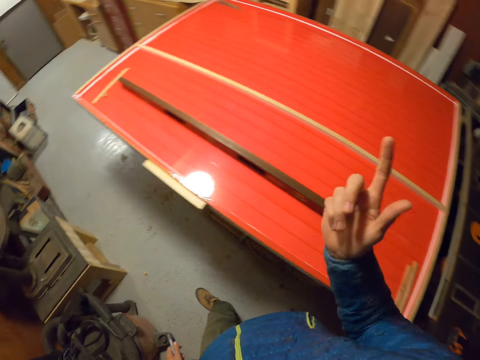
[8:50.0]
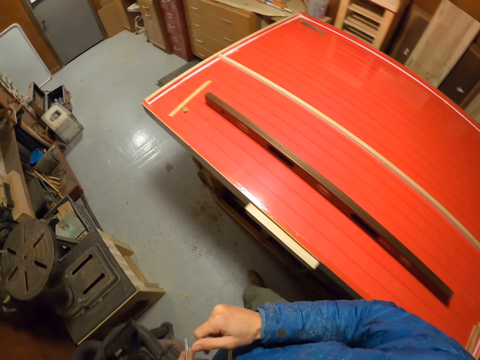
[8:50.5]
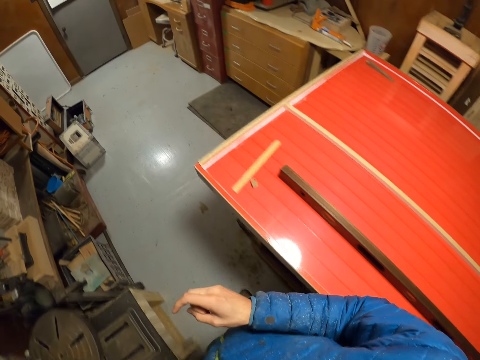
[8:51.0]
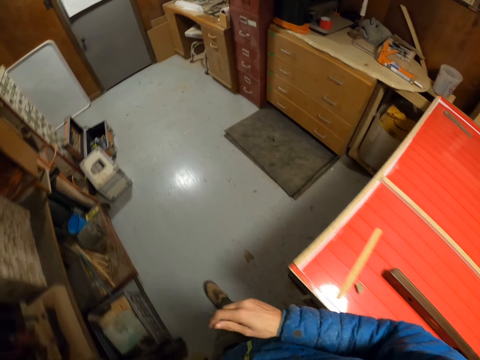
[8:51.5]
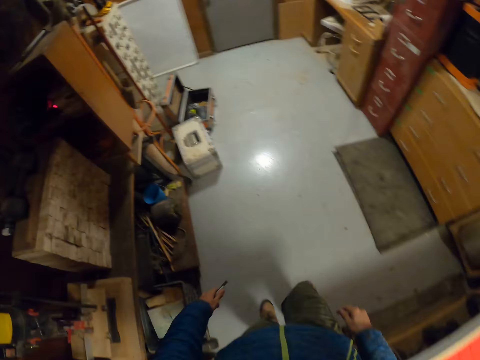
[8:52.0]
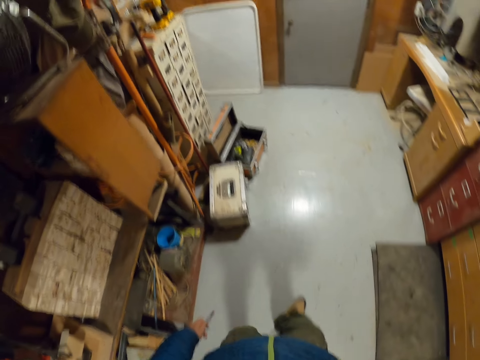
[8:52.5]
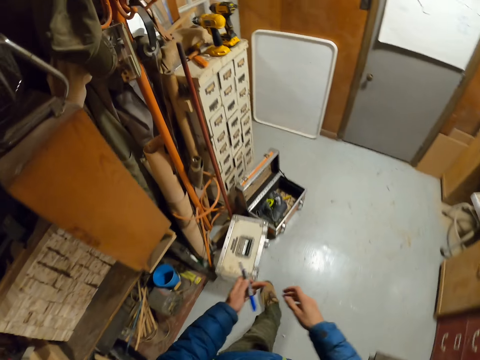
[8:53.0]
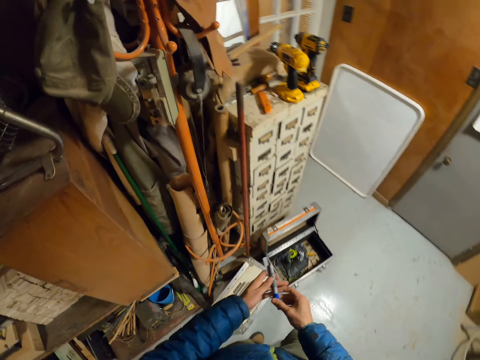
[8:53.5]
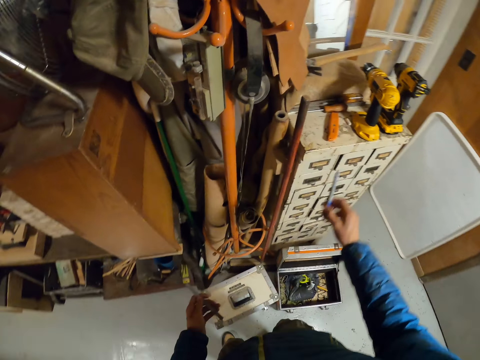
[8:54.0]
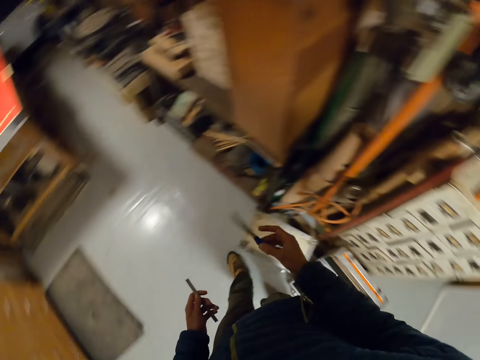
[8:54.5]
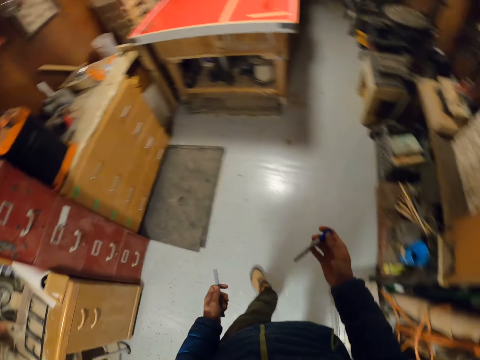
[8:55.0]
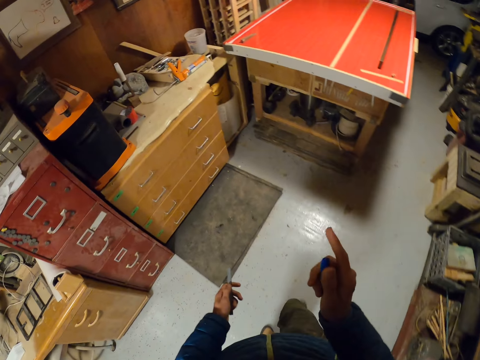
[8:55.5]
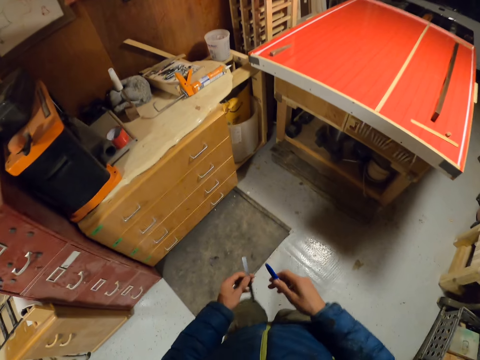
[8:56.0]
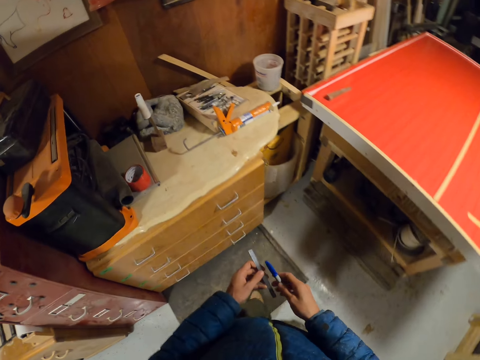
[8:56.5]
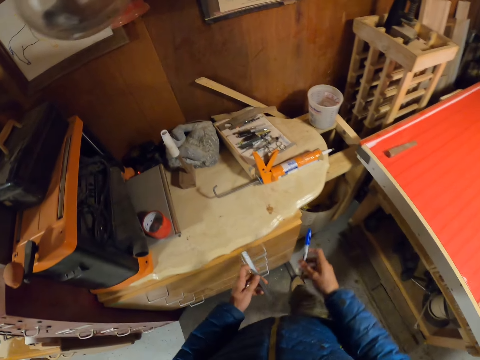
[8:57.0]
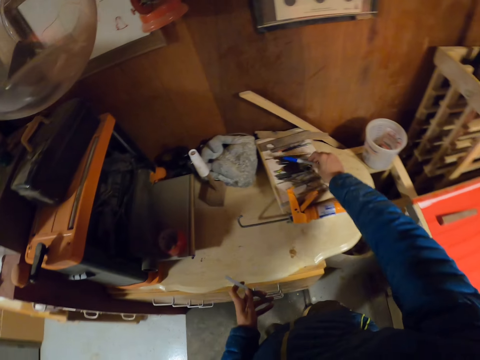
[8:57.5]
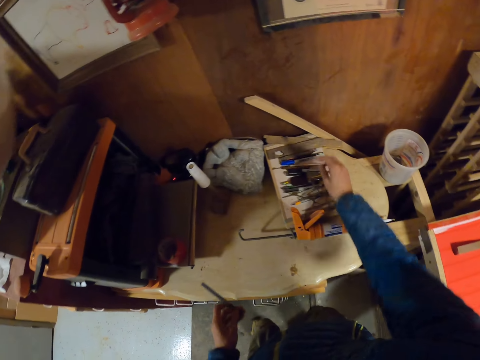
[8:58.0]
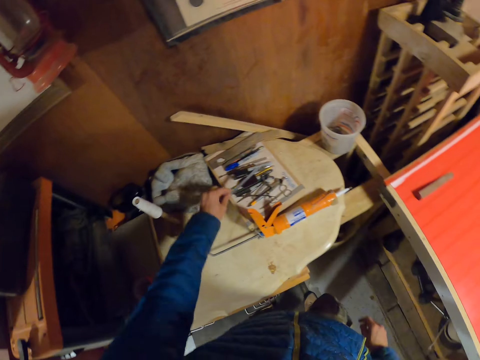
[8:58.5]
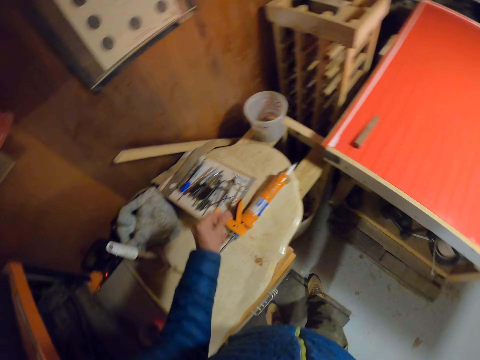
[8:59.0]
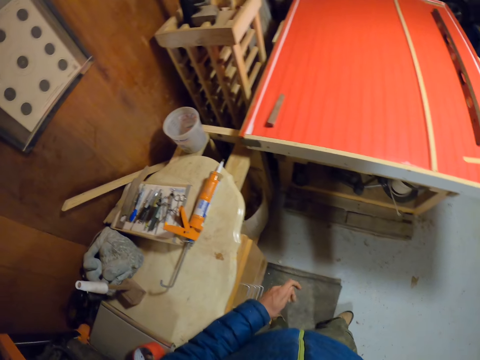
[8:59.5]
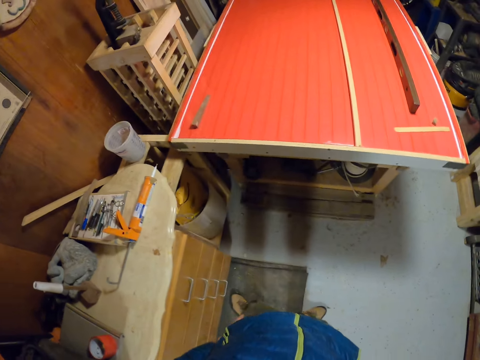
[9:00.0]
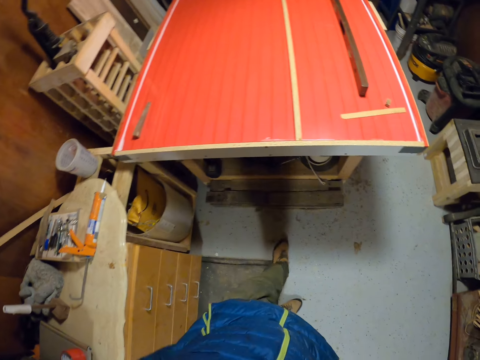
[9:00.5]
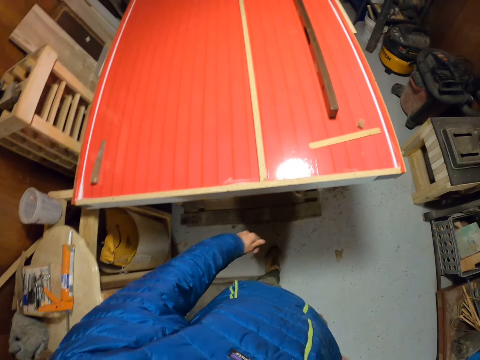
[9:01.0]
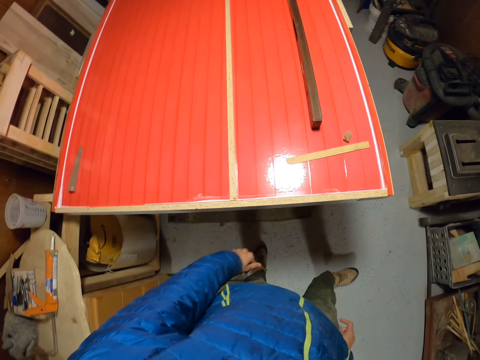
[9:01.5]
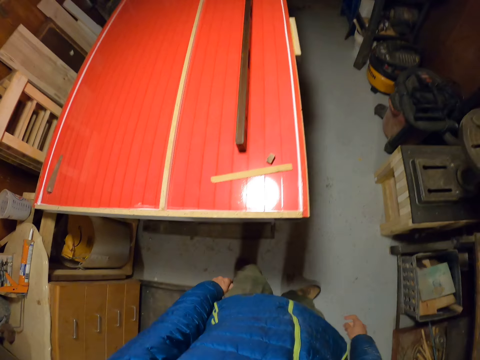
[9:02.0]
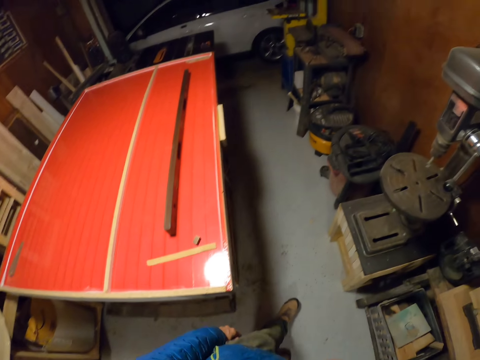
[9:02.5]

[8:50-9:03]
The camera wearer walks towards a cabinet of drawers. He transfers the pen to his right hand. He walks around the room. He drops the pen or marker and the small piece of metal on top of the second table. He walks around the room.

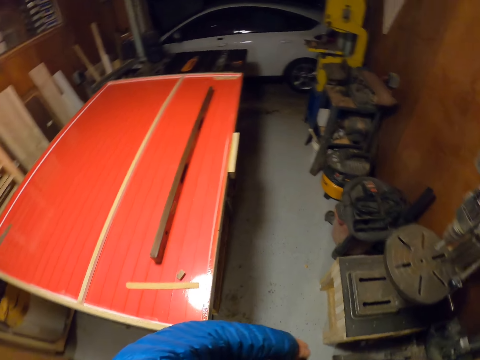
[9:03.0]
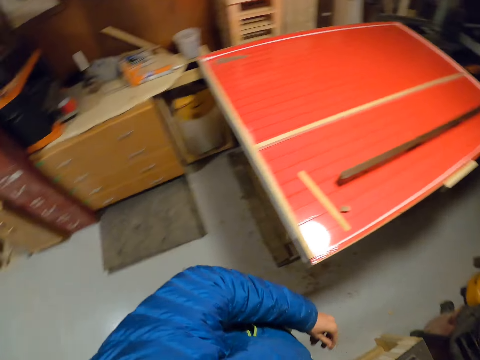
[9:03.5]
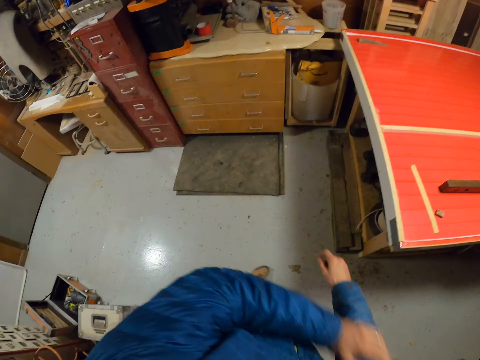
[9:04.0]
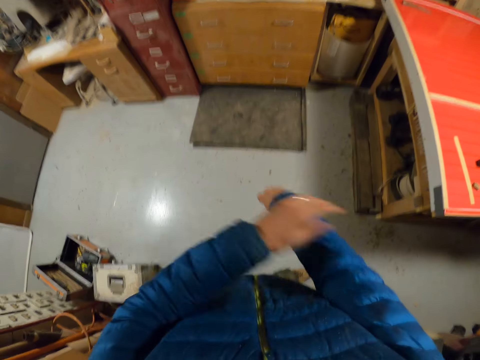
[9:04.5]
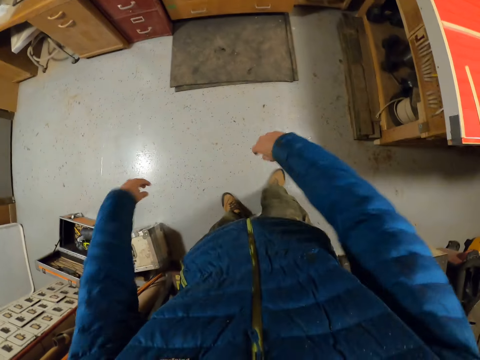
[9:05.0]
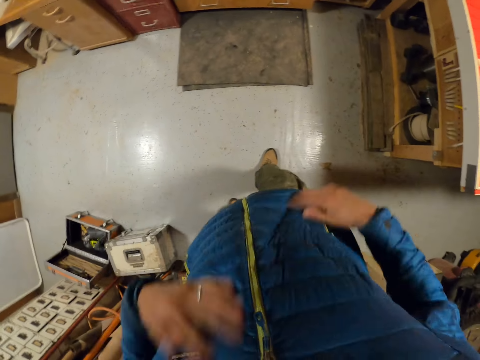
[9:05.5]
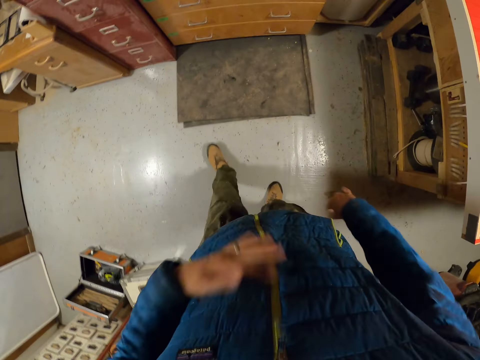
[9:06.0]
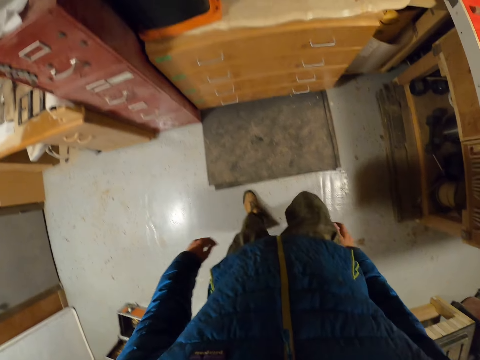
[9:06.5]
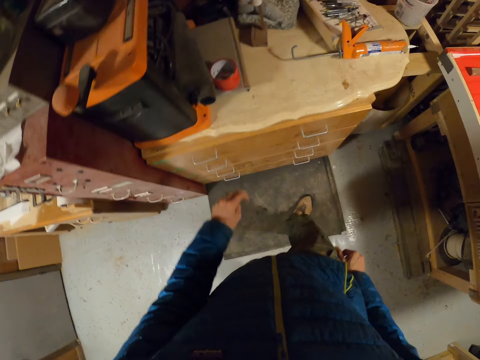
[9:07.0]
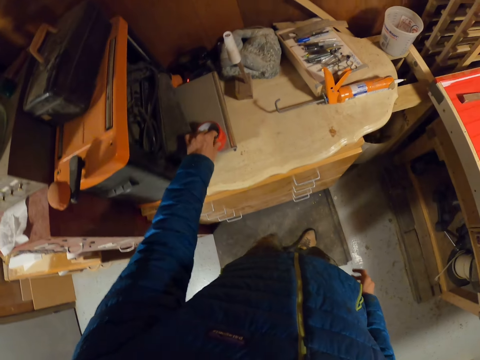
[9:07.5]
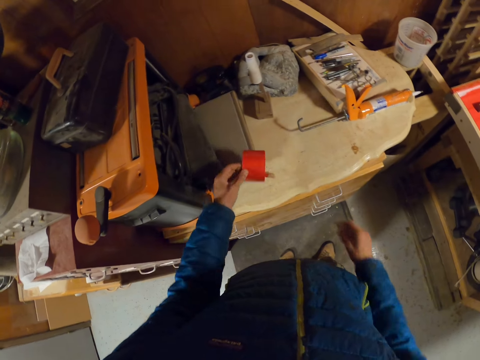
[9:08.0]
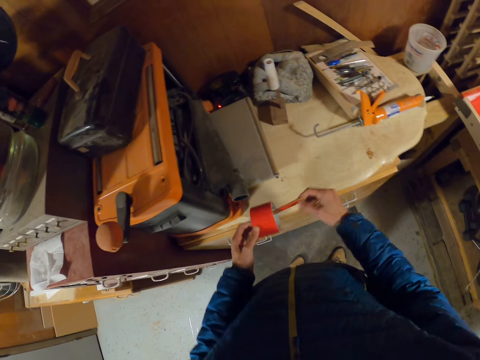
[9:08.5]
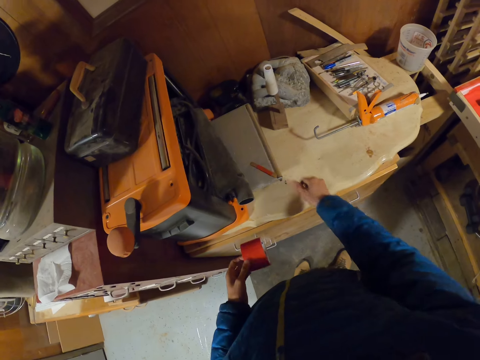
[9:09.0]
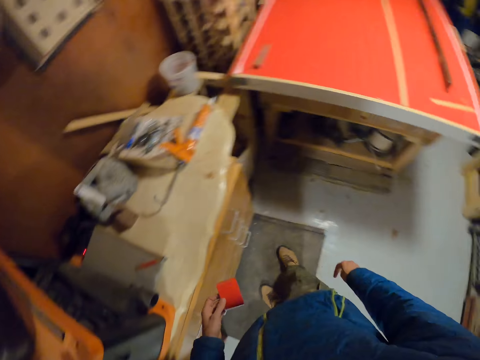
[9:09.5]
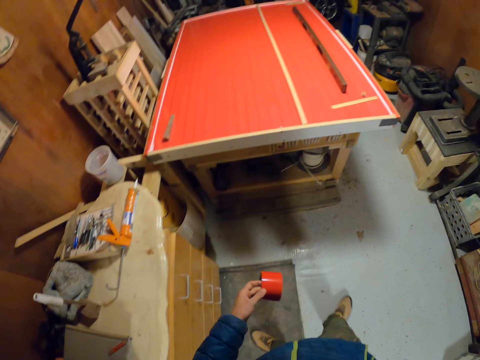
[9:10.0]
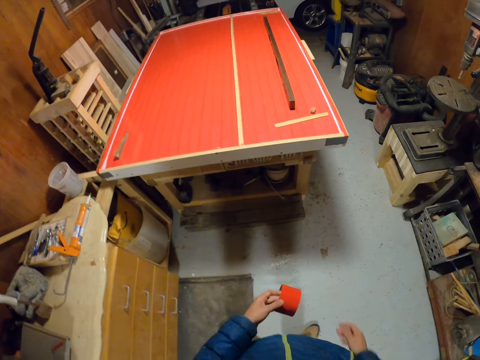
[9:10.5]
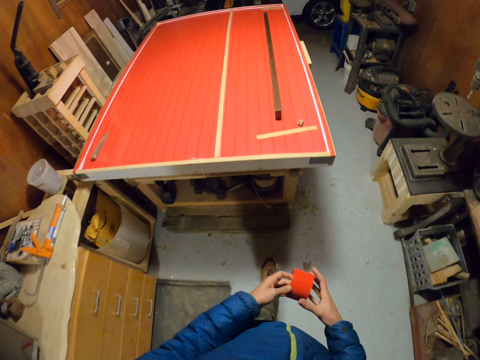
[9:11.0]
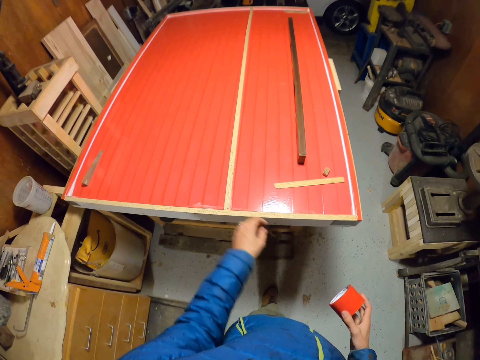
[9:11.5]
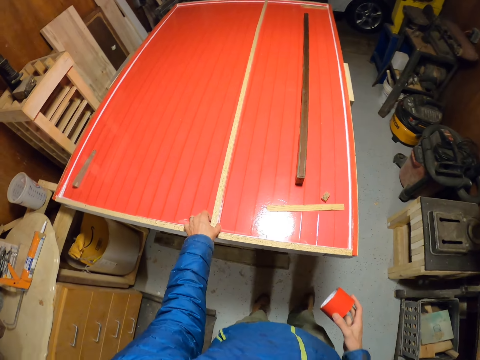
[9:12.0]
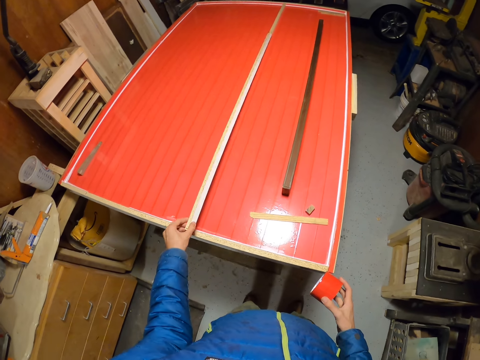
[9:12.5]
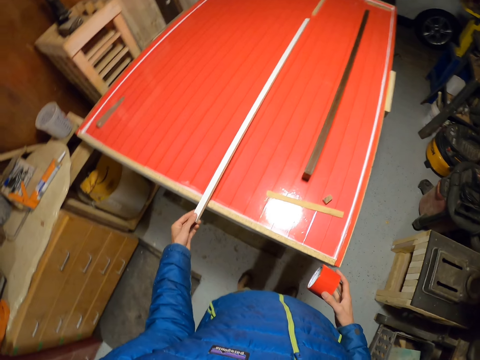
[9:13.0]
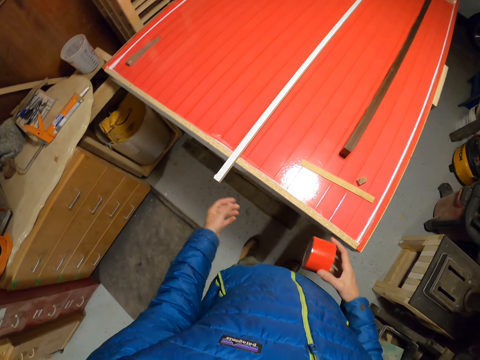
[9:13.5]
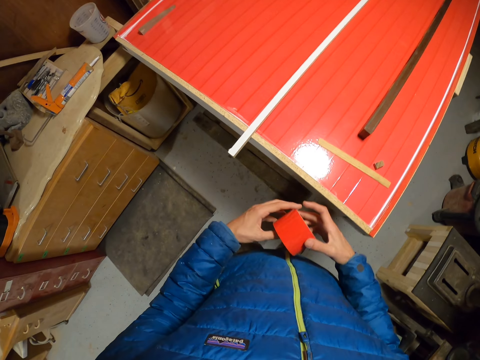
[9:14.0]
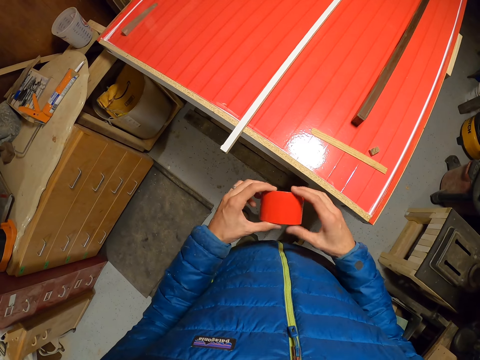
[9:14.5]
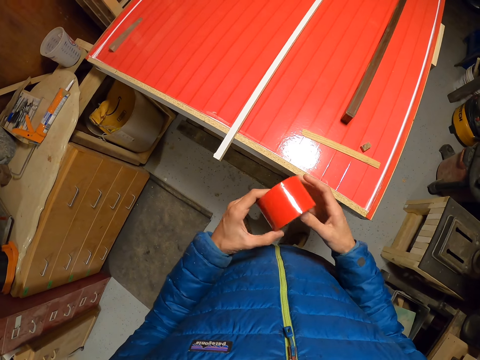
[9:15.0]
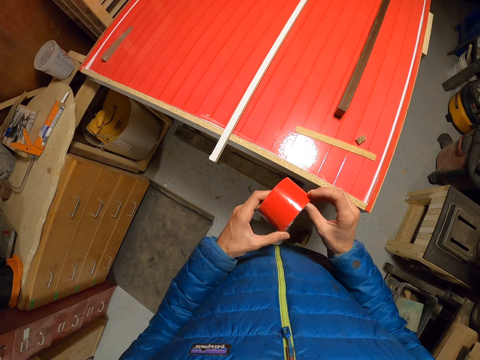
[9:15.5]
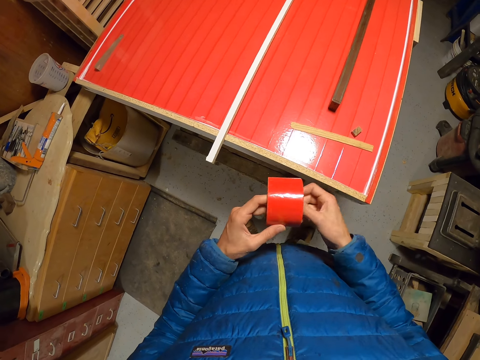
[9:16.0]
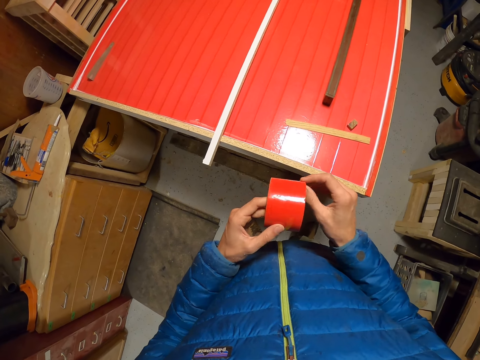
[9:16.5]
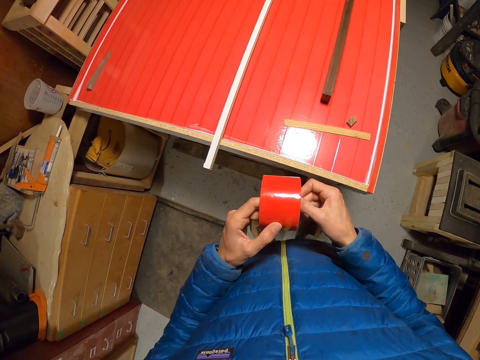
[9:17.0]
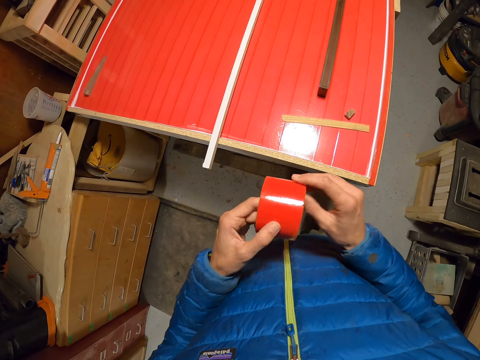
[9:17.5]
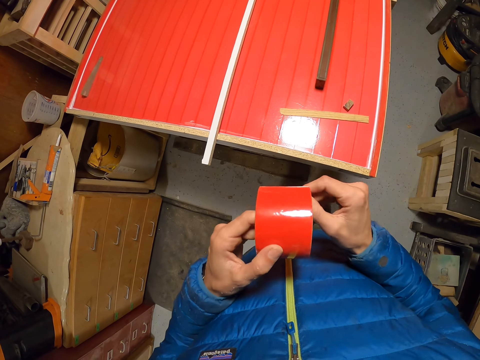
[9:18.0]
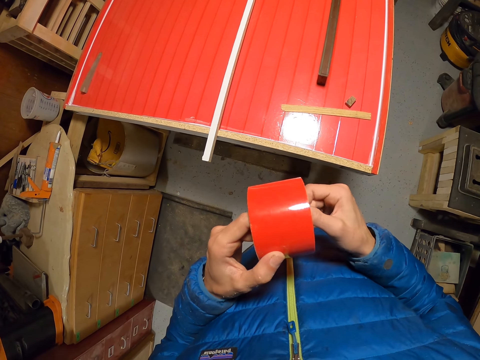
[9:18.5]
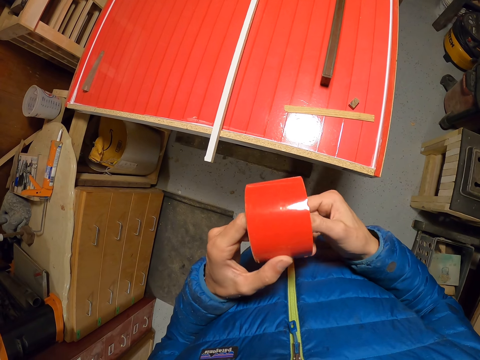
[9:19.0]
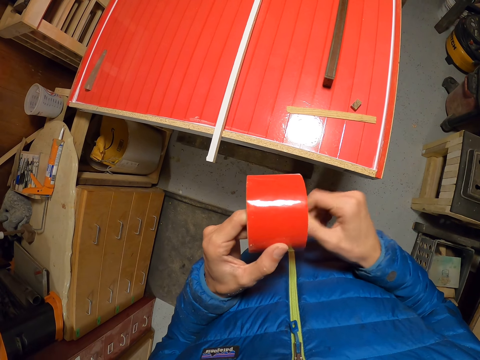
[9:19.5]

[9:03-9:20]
The camera wearer dusts off dirt on his jacket with his hands. He picks up a Sellotape from the second table with his right hand. He moves a pencil or pen from inside the Sellotape to the table with his right hand. He puts the pen on the cabinet. He walks around the room and transfers the Sellotape to his left hand. He flips the piece of wood on the slab of wood with his left hand. He pulls the Sellotape. He rotates the Sellotape in the hand.
